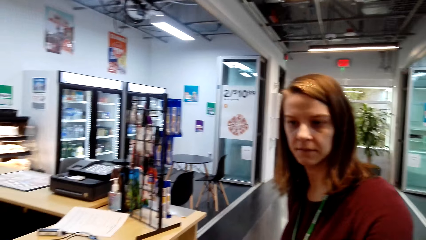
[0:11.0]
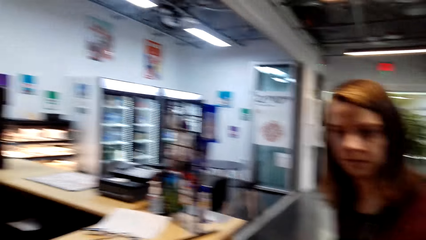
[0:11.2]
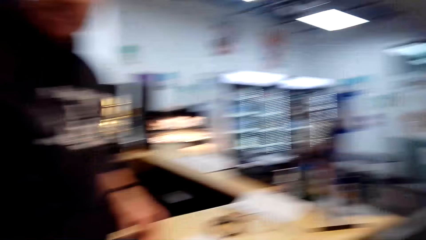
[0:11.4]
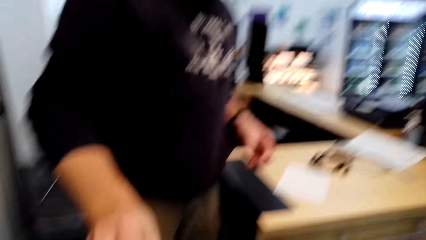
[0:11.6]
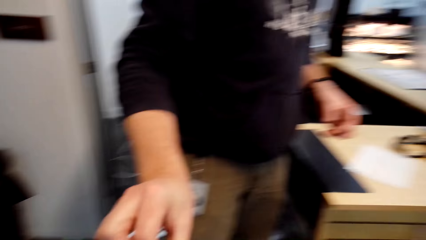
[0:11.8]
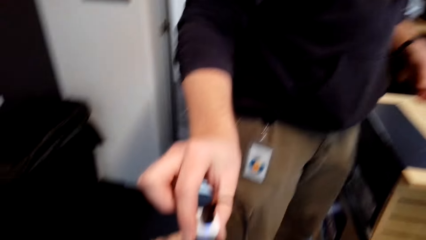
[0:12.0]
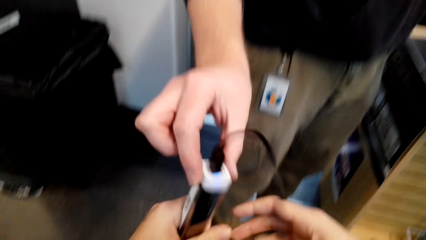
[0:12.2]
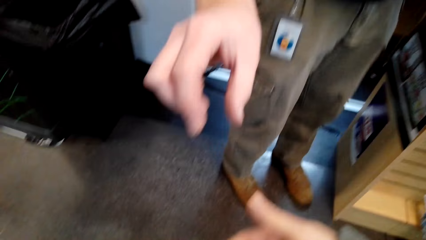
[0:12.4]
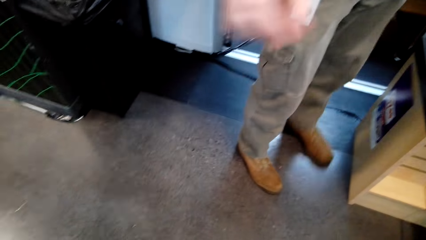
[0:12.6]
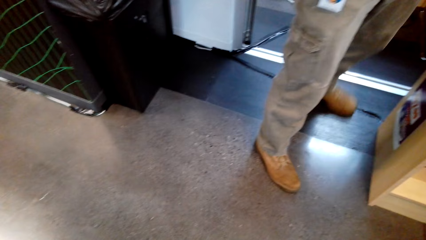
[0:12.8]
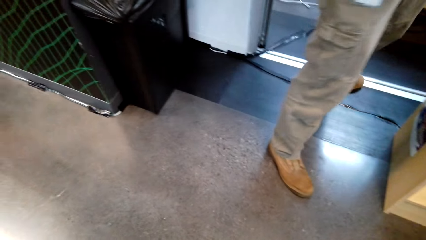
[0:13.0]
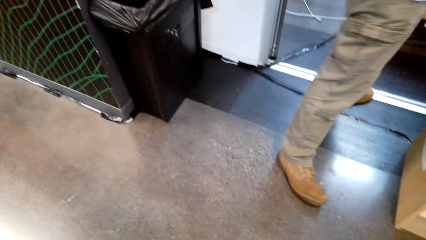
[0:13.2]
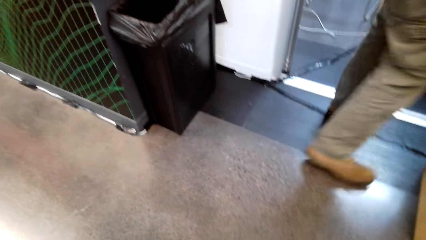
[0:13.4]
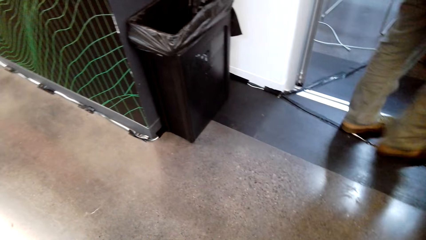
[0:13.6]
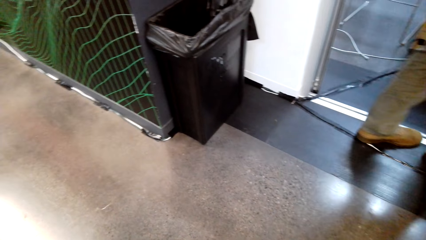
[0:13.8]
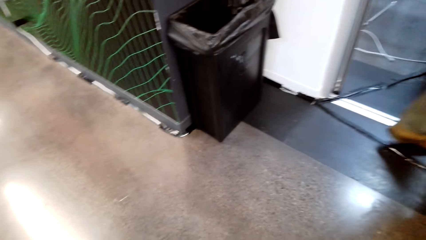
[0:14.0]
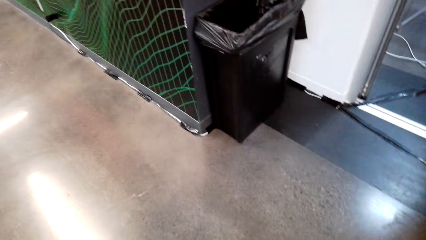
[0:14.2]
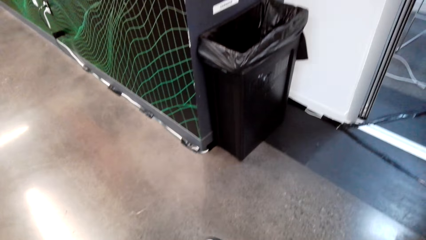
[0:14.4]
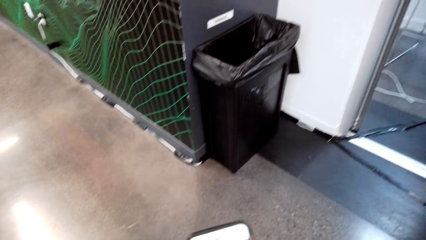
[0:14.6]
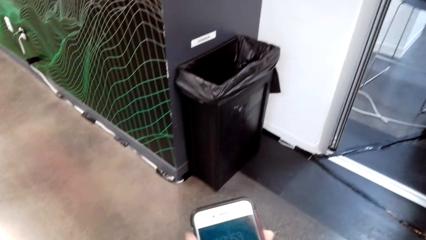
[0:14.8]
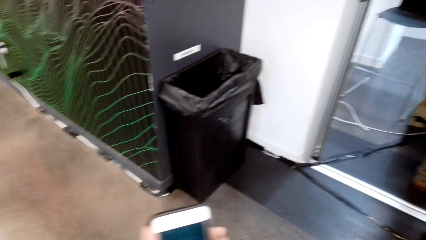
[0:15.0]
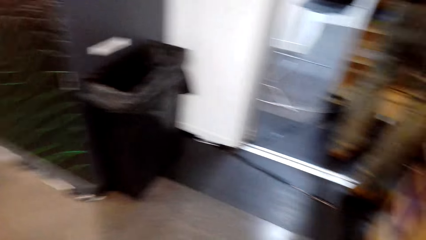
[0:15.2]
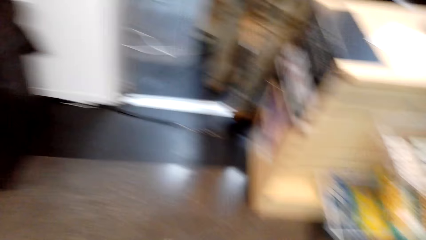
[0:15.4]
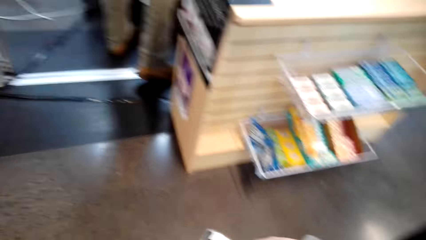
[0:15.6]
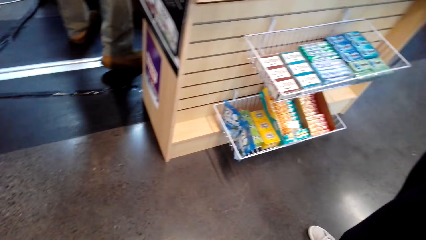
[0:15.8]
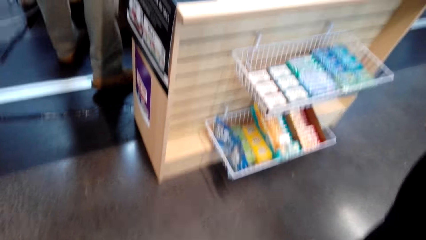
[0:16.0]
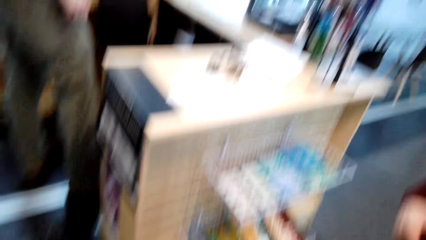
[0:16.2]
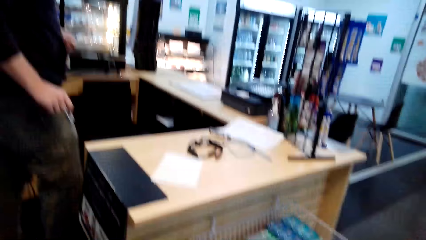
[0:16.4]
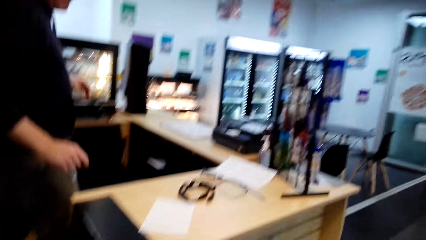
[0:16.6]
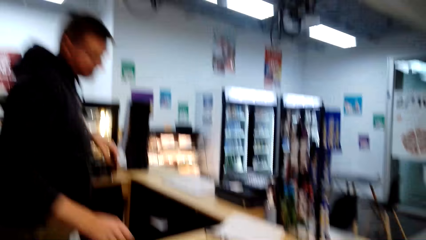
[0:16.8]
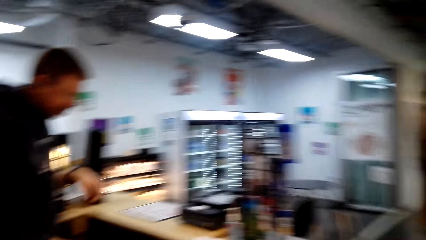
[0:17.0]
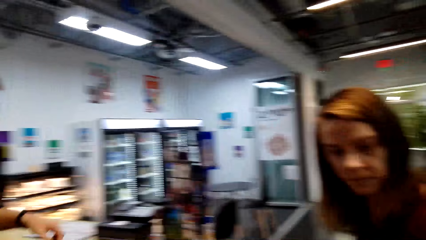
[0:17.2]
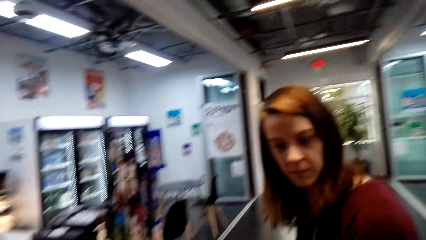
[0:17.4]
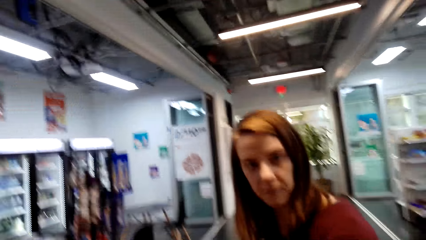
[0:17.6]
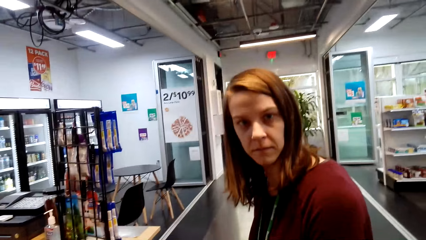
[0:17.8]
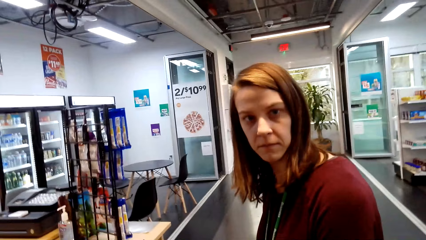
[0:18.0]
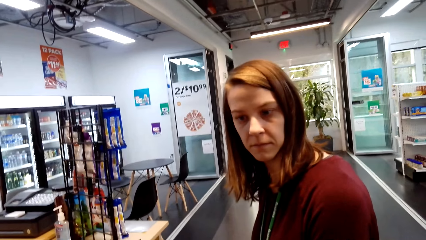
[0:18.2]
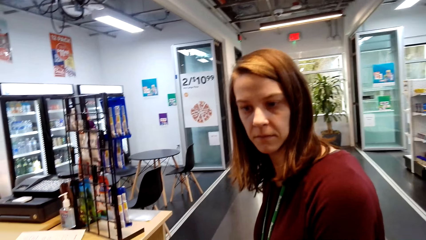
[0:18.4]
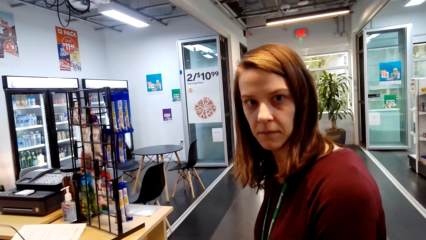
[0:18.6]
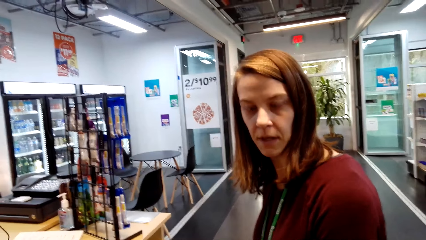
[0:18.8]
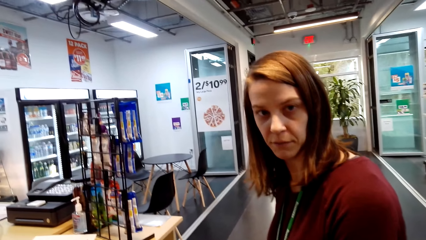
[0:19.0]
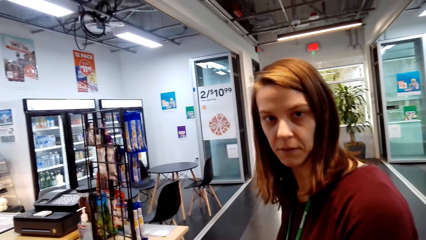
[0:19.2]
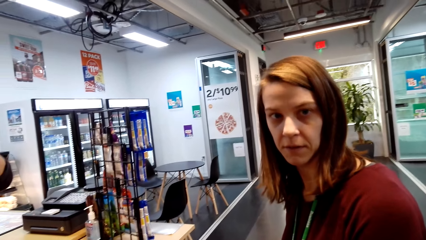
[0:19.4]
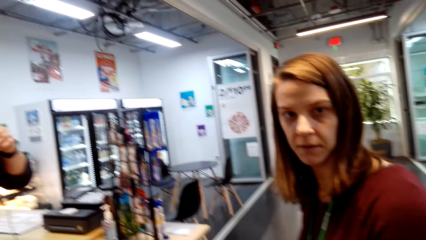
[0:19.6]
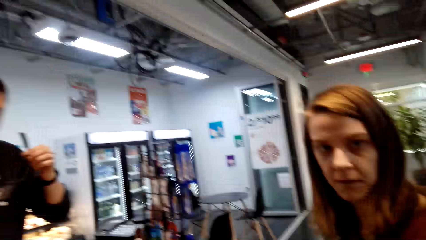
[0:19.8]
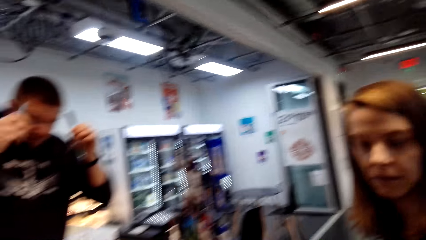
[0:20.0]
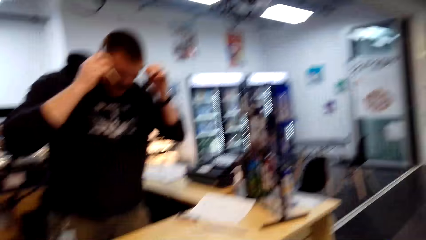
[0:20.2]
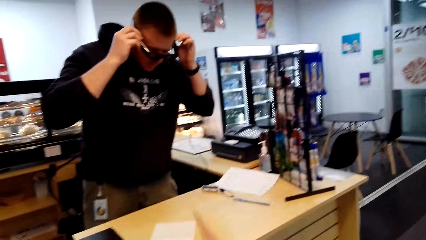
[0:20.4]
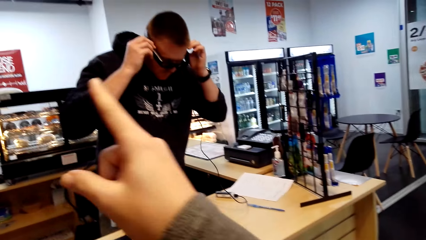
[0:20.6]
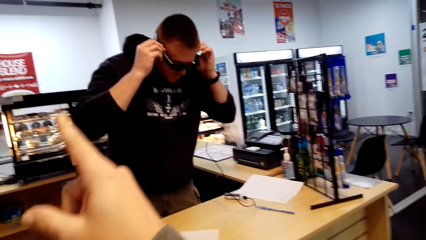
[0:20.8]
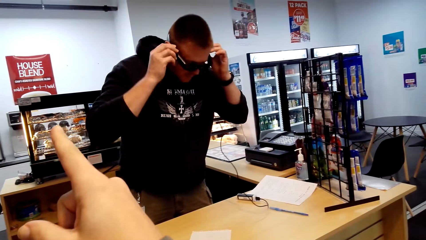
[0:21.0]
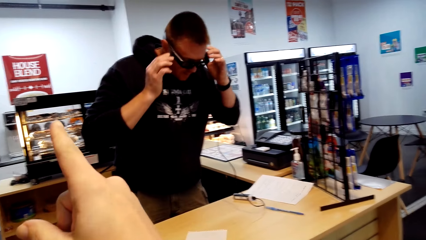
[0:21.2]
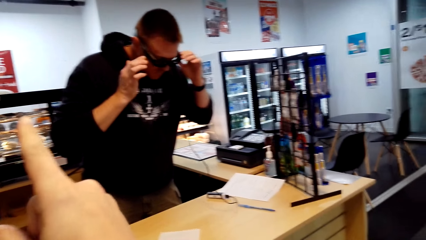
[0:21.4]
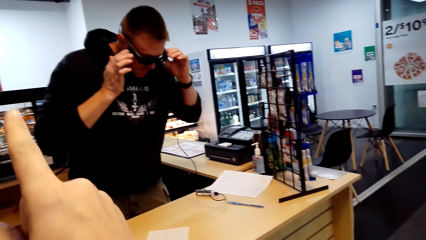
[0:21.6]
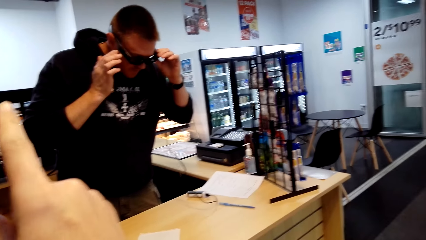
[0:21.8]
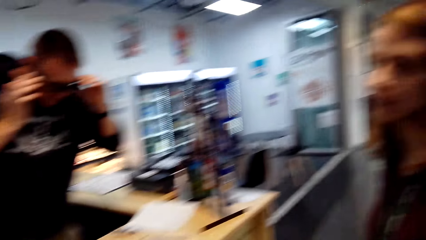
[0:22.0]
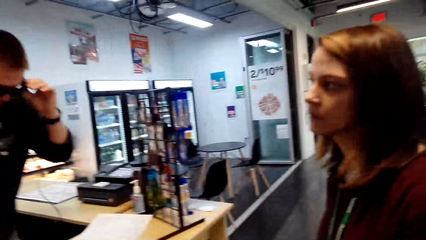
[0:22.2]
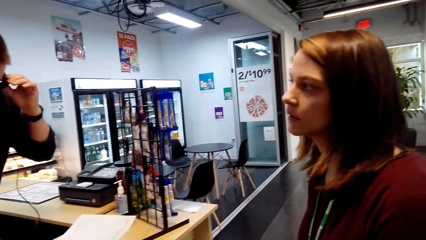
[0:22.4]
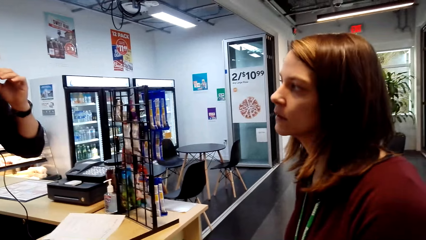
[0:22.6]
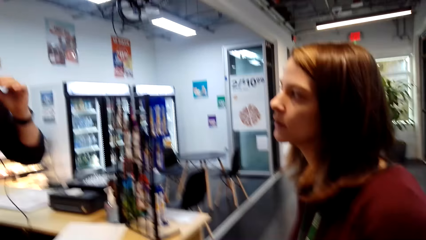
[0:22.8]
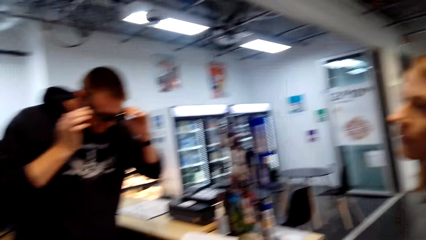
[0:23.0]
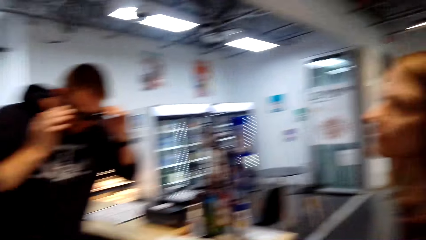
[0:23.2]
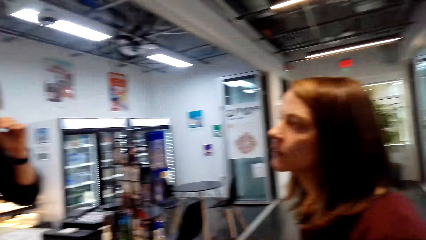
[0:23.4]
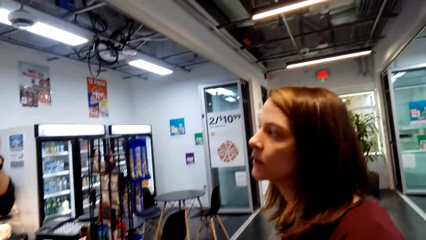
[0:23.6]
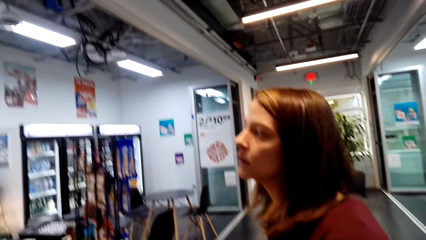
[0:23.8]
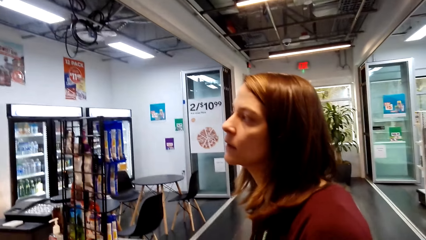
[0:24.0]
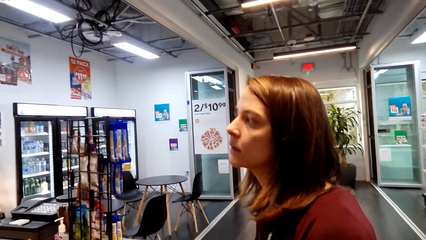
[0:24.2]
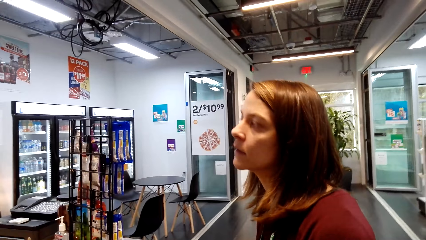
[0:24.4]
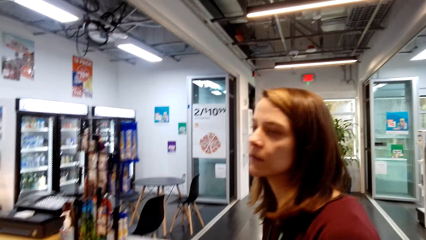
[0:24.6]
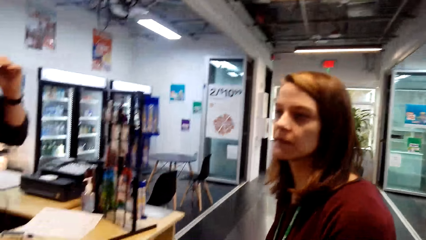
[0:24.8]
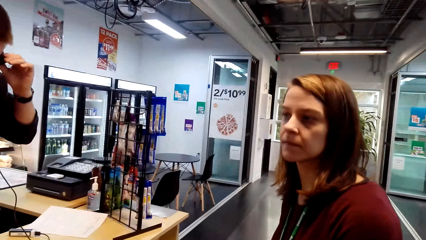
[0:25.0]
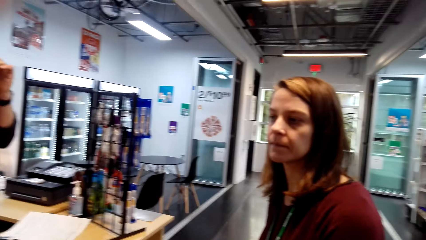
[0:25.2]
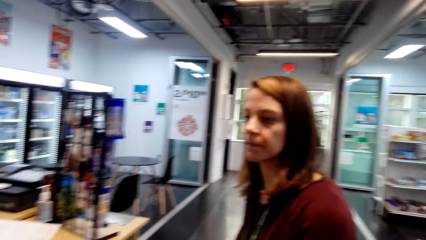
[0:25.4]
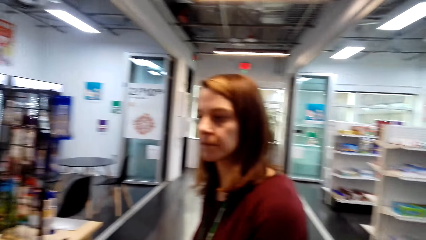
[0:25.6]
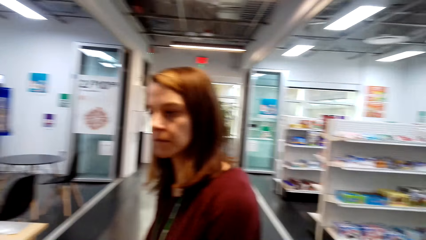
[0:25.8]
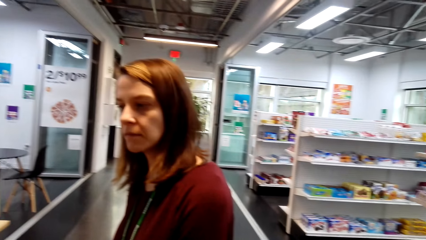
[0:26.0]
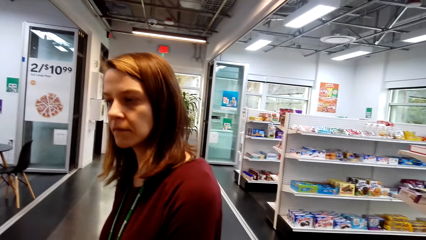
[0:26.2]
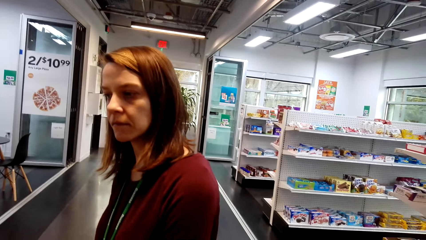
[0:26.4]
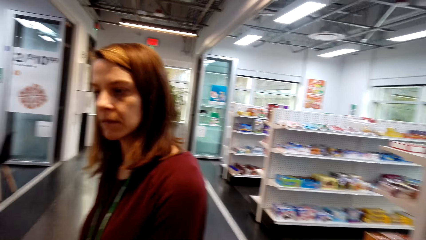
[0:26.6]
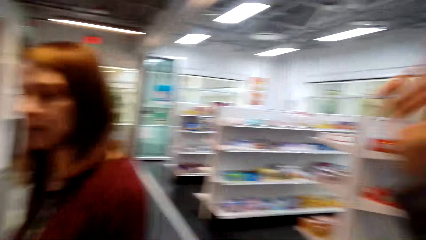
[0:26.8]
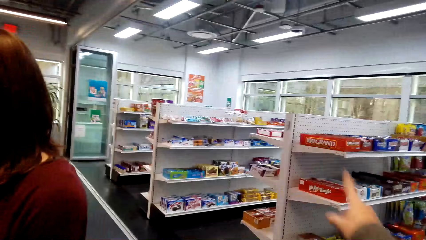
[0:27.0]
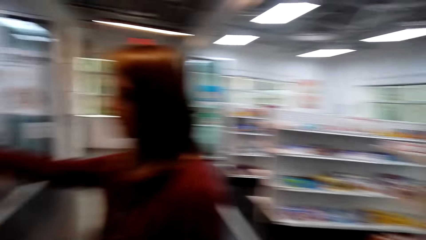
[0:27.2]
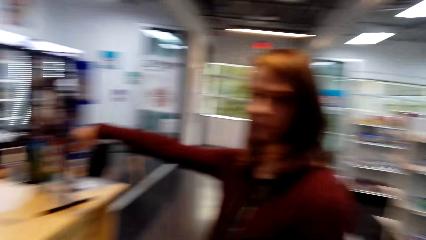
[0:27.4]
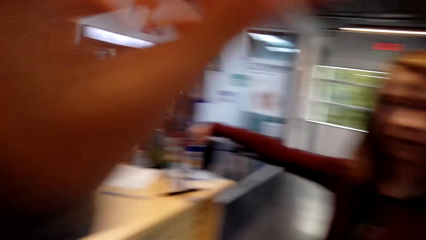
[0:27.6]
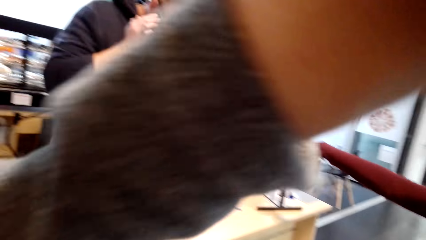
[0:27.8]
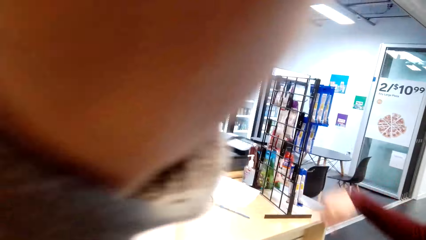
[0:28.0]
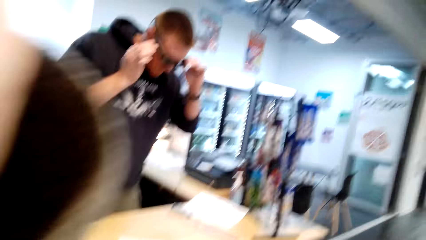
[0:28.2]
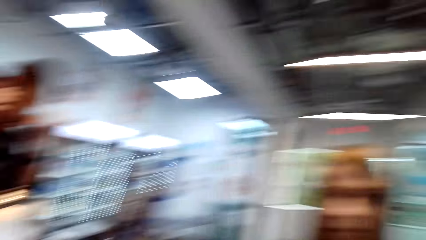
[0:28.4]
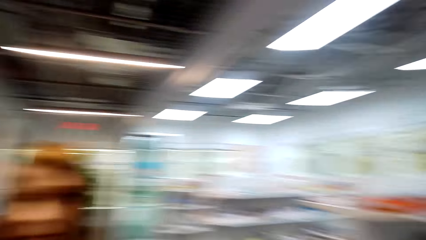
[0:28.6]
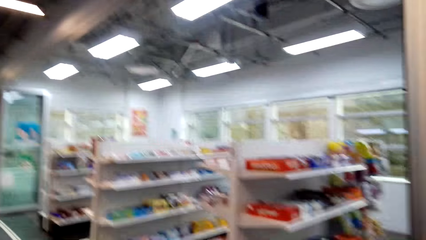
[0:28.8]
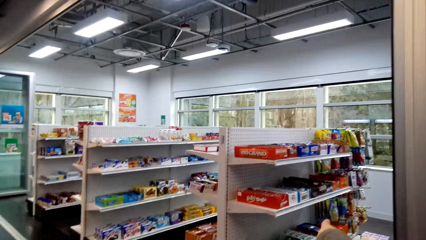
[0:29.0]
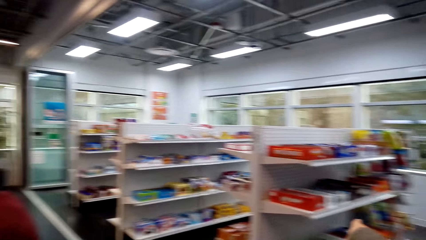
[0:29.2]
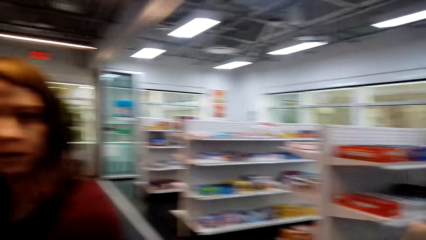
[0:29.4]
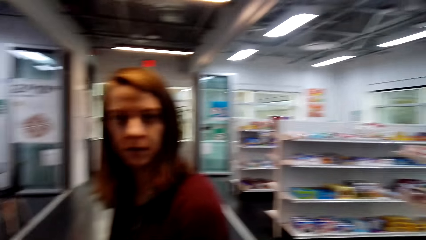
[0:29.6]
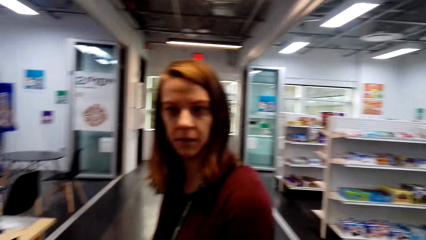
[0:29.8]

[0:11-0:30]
A man hands something to the camera wearer. The camera wearer converses with a lady.
